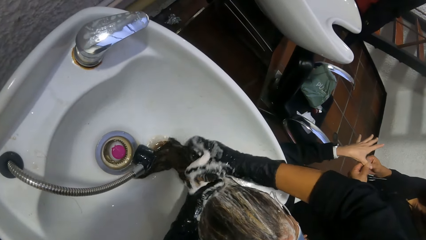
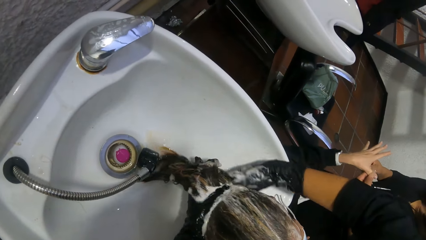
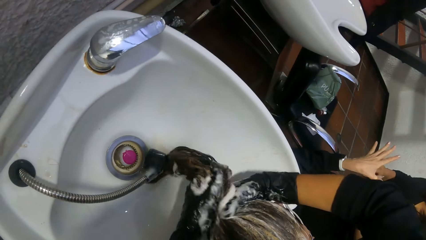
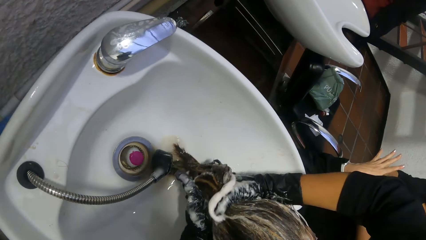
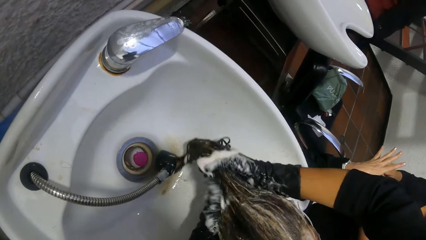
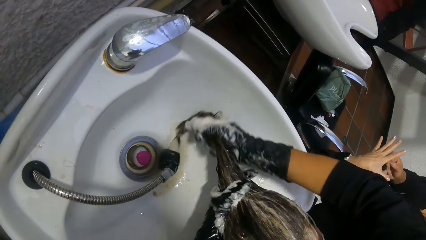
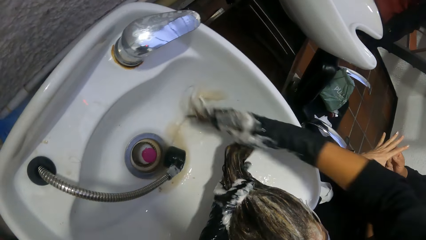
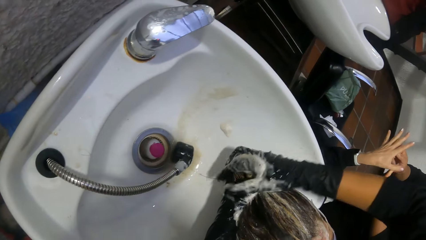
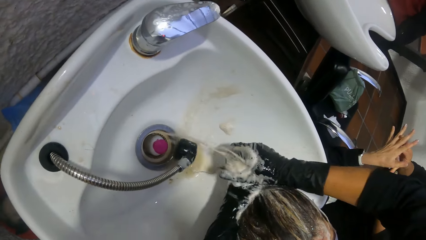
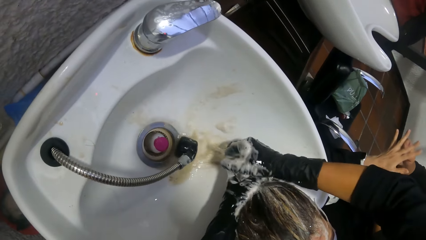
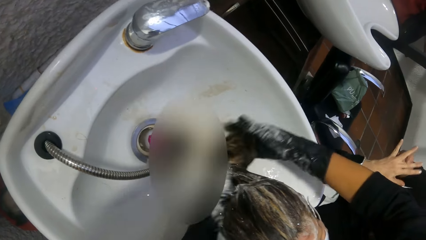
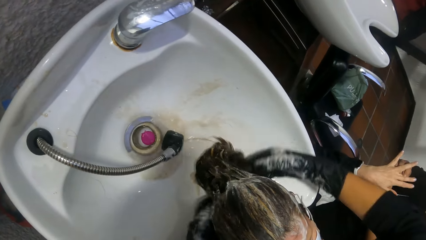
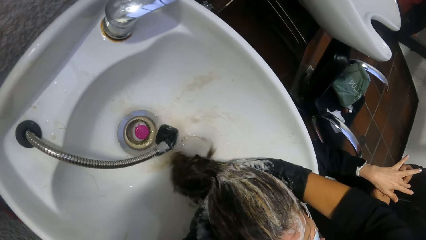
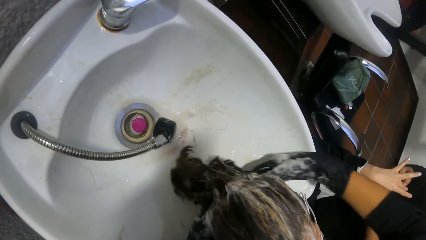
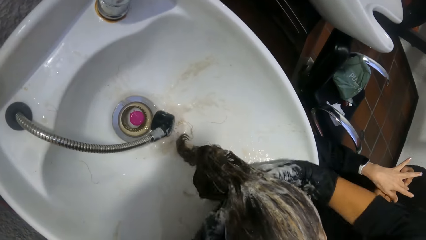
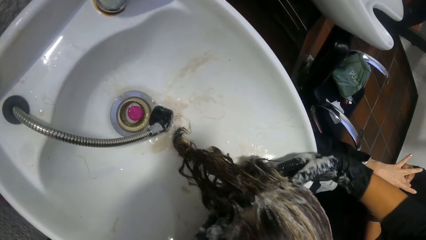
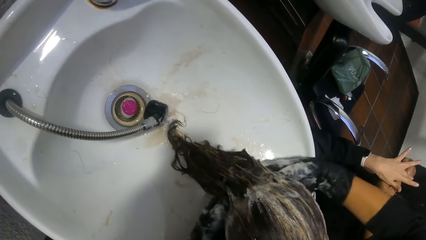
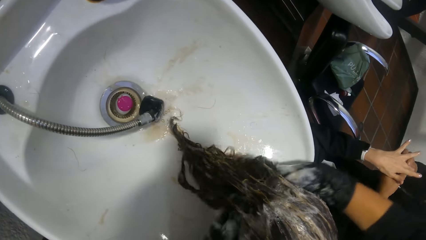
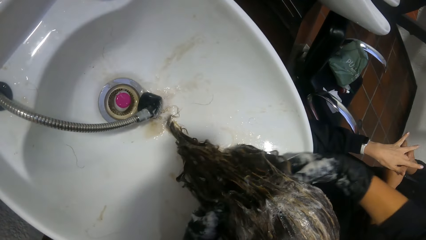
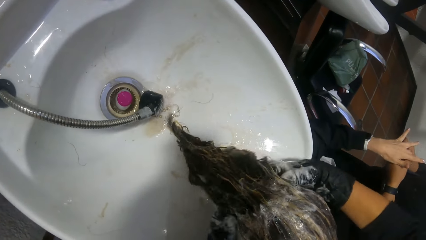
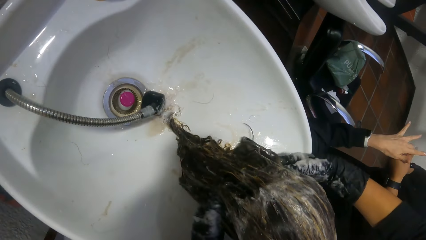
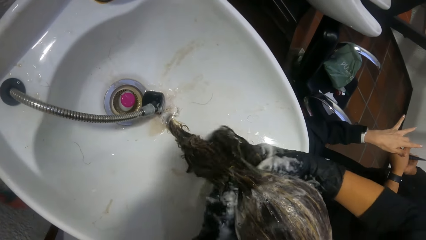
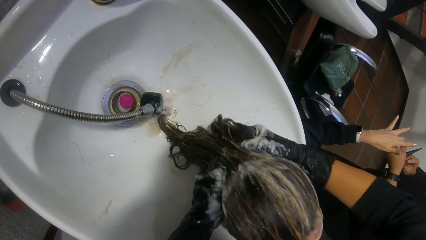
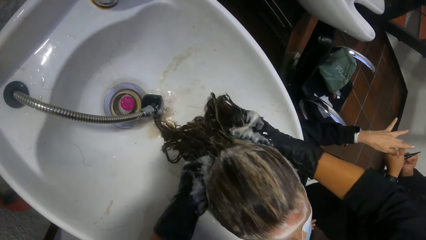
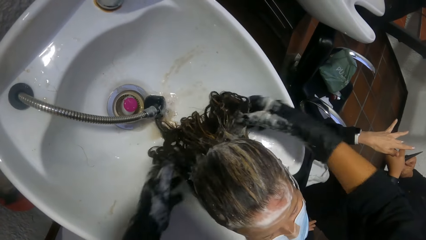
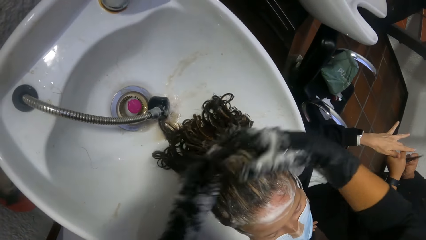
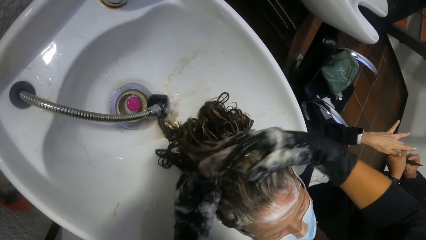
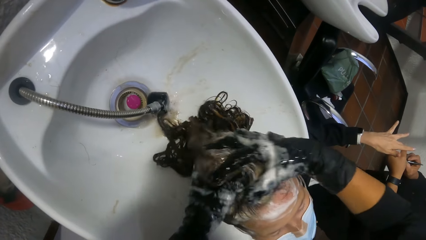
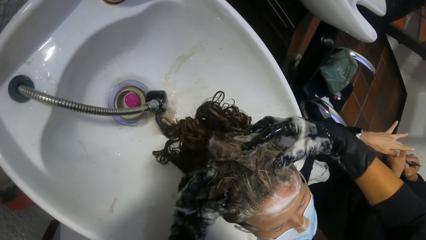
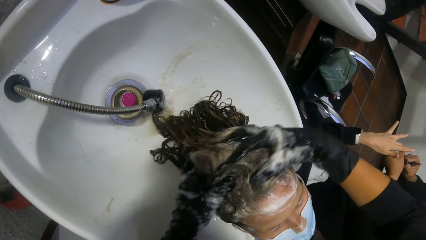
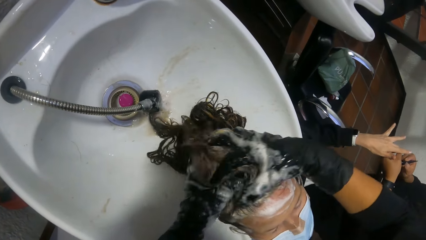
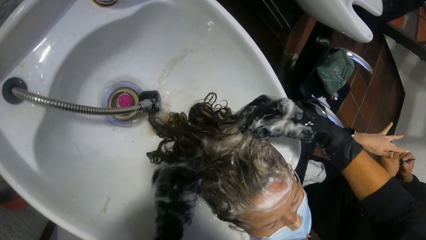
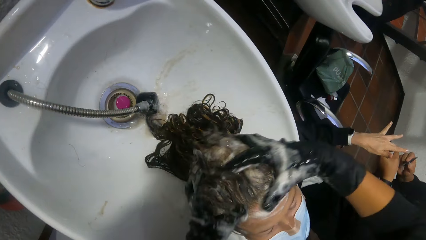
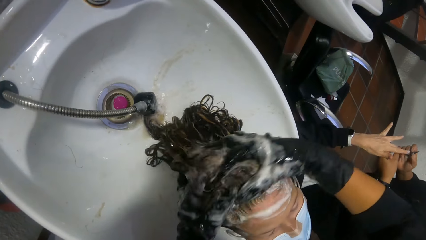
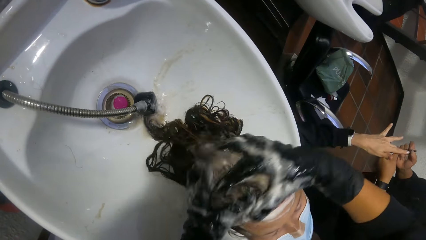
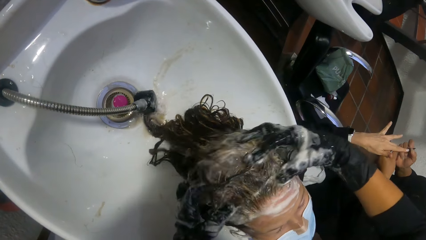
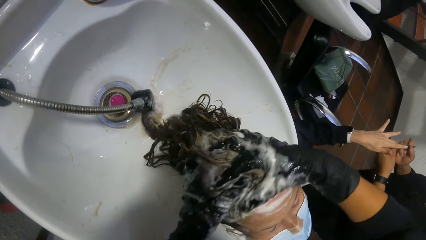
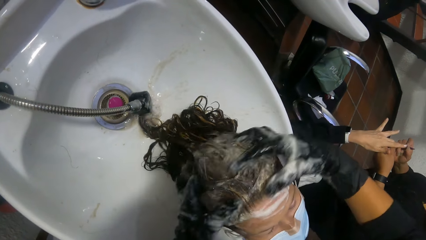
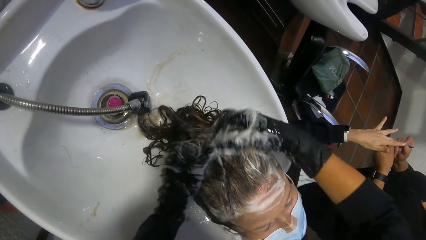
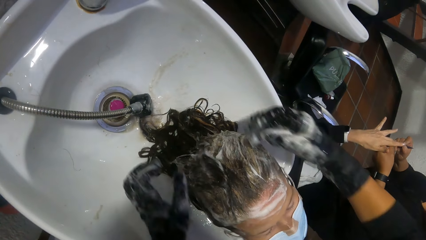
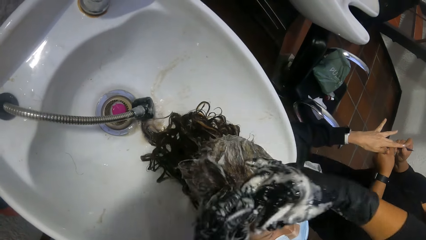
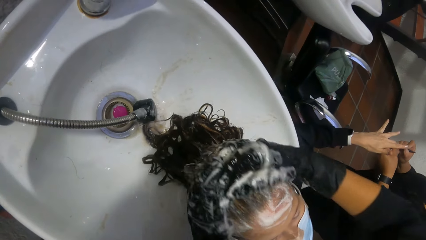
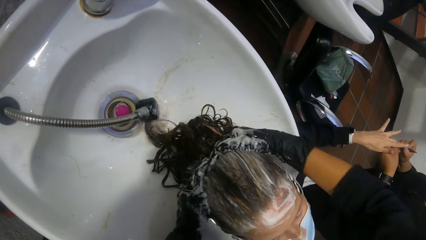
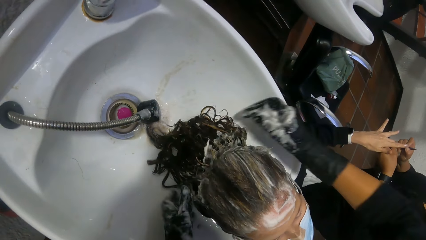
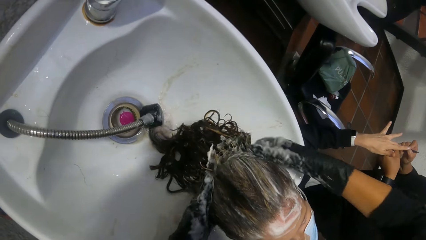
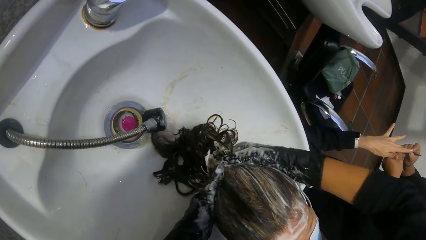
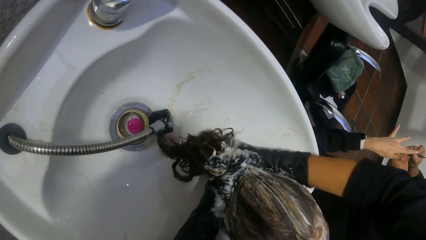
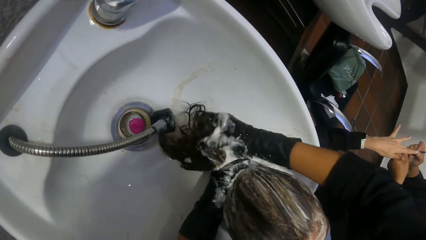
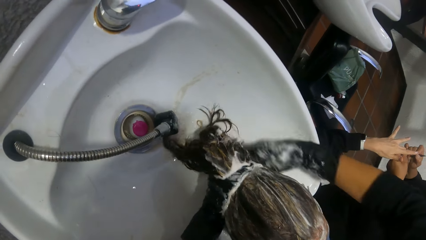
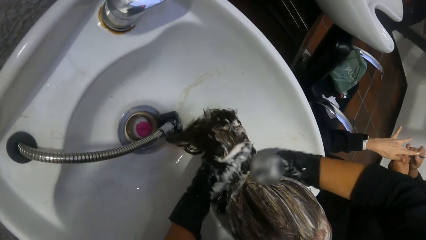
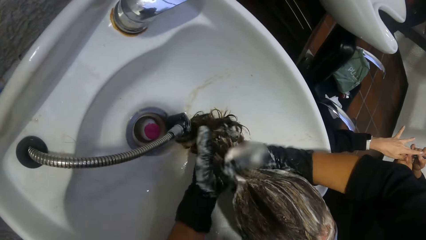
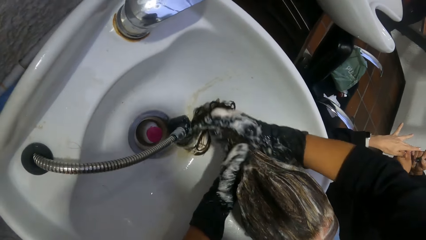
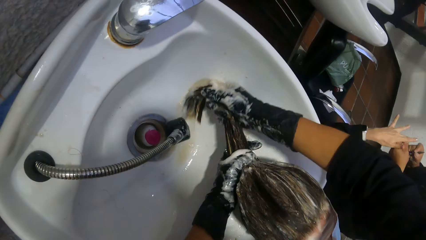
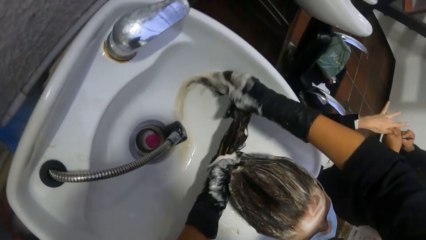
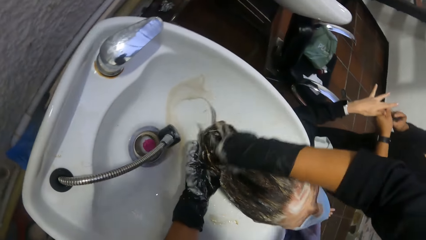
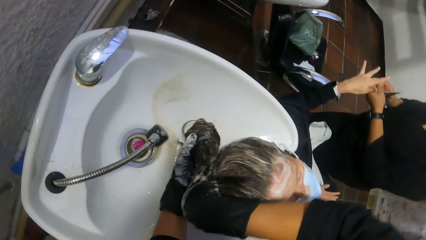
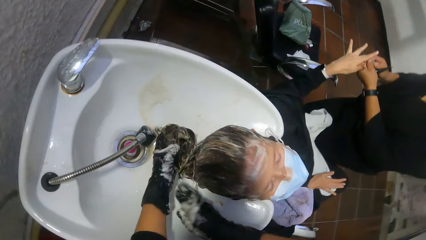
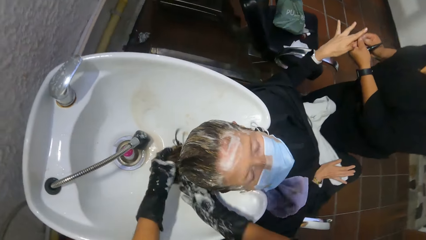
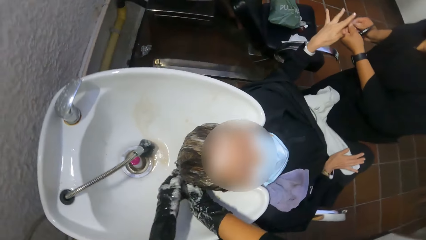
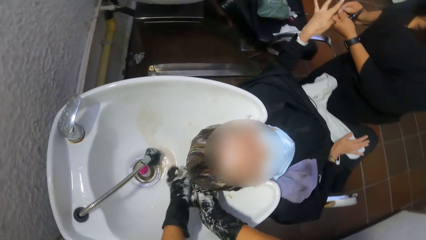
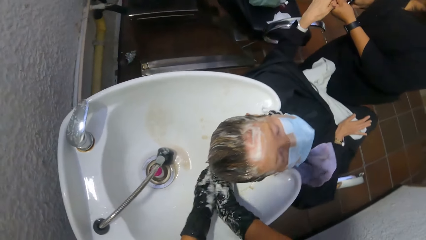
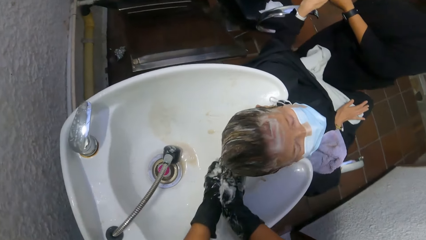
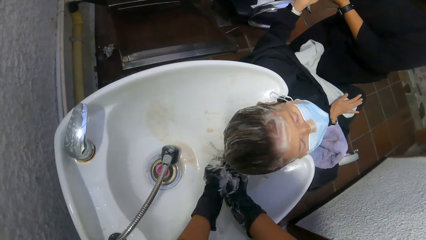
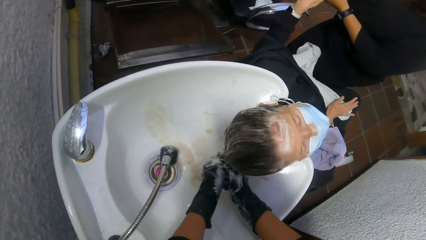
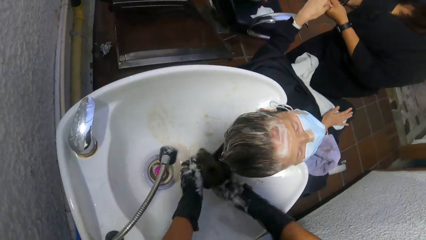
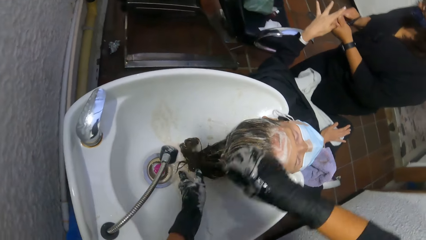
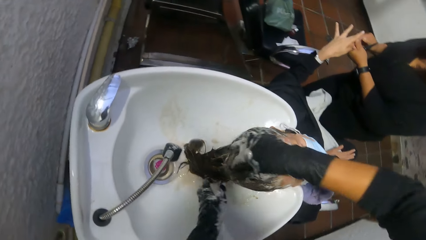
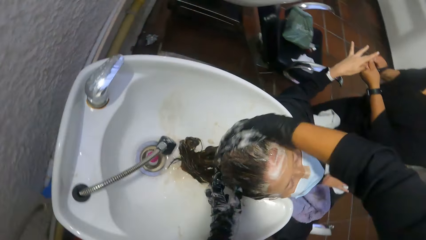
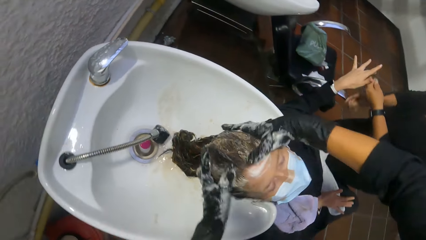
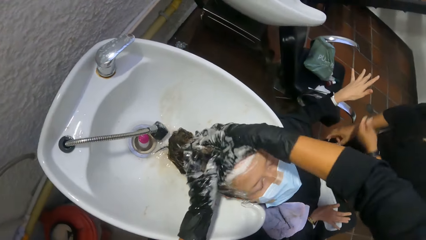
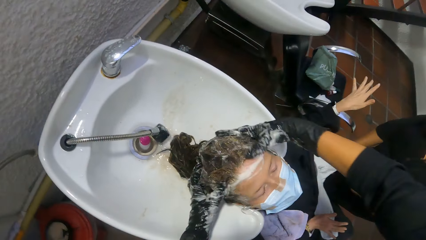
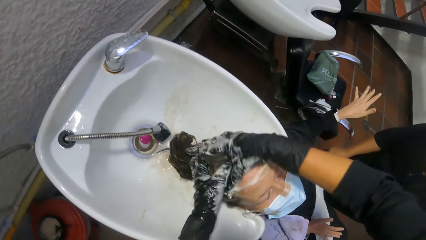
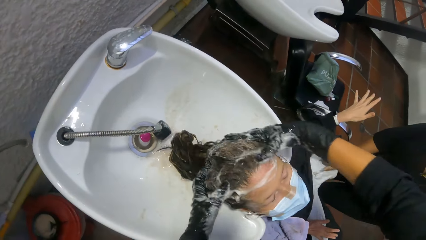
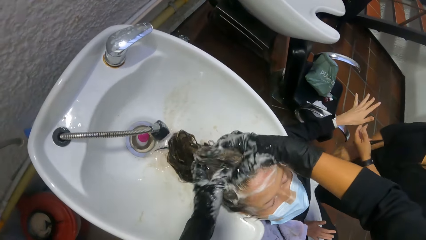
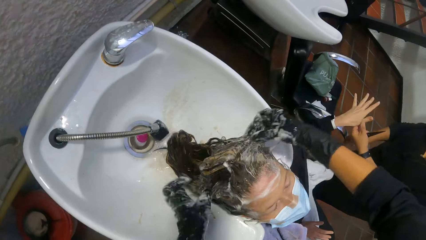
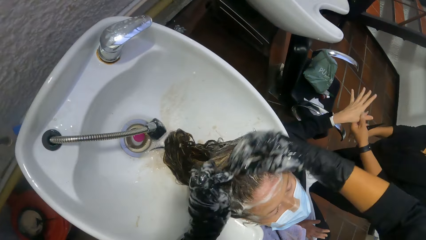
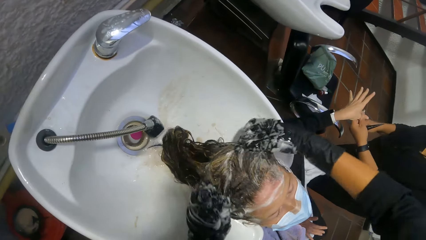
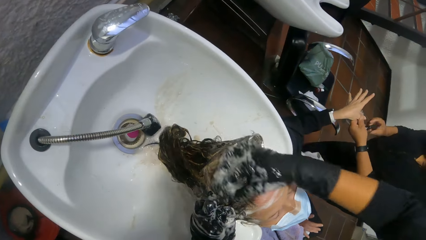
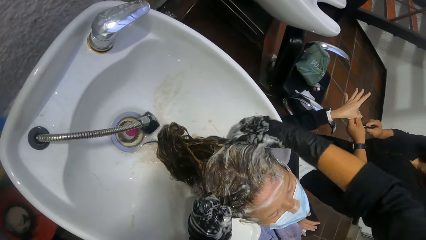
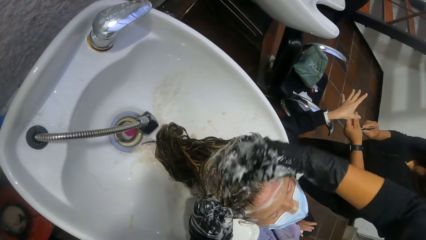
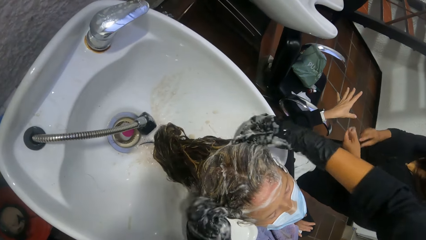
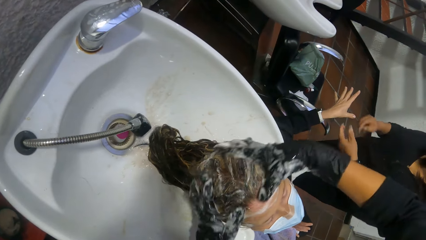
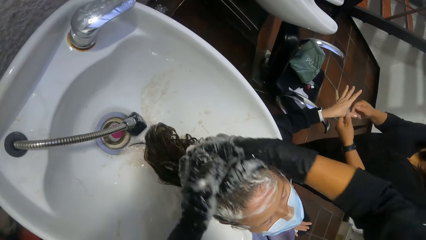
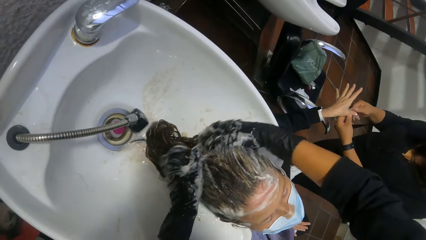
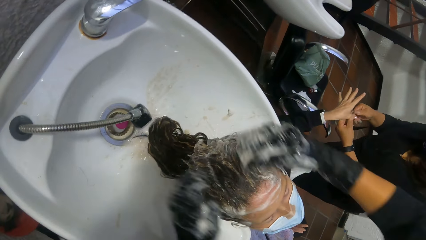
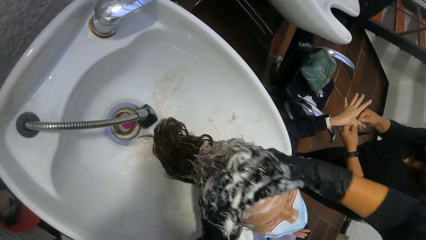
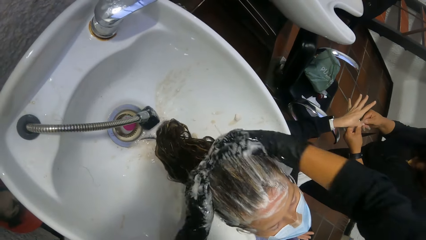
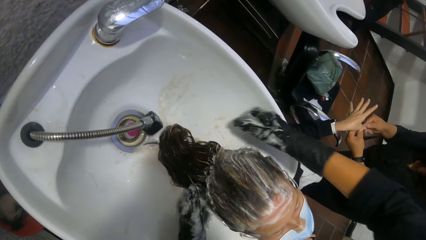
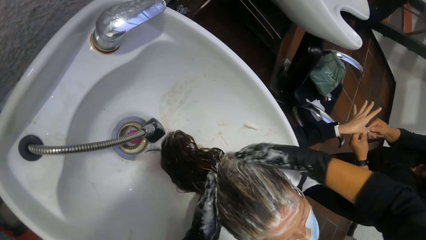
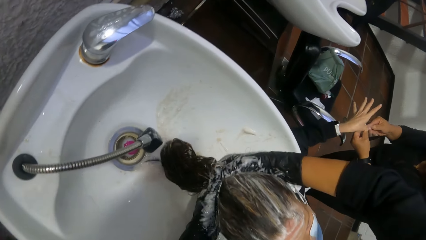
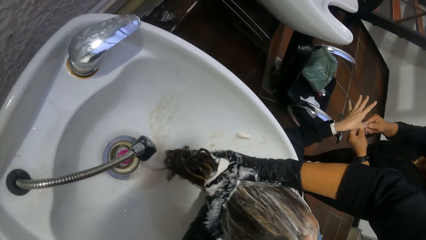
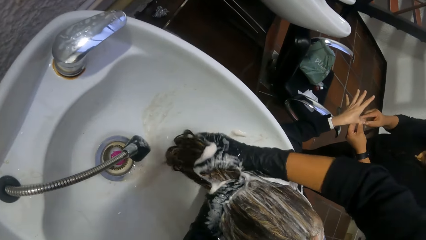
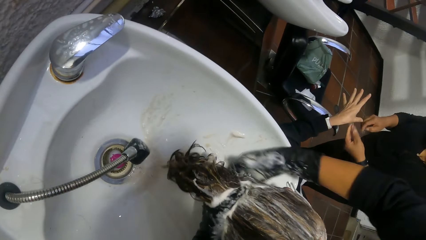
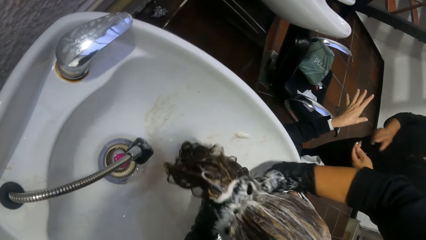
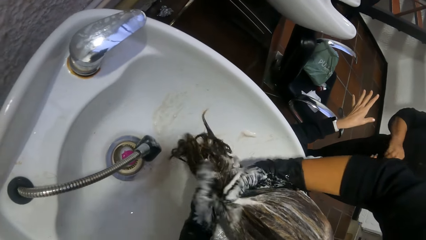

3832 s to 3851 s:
The camera wearer rubs the hair of a woman. Another woman holds the first woman's finger with her right hand. She holds the first woman's finger with her left hand. She paints the first woman's nail with the nail polish brush in her right hand. She dips the nail polish brush into the nail polish in her left hand with her right hand. She cleans nail polish off the sides of the first woman's finger with her right hand. She holds a towel on the first woman's lap with her right hand. She holds the first woman's thumb with her left hand. She cleans nail polish off the sides of the first woman's thumb with her right hand.
